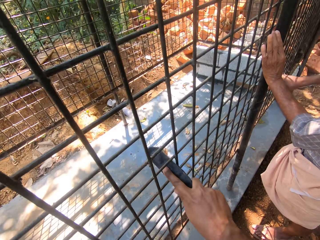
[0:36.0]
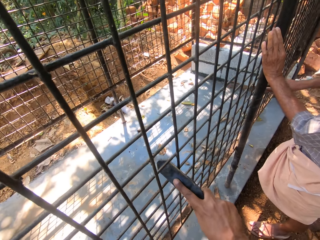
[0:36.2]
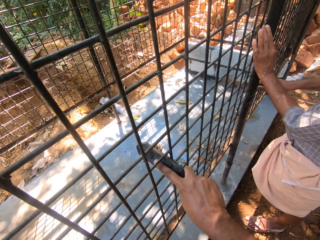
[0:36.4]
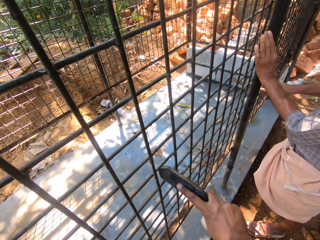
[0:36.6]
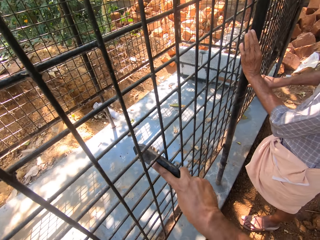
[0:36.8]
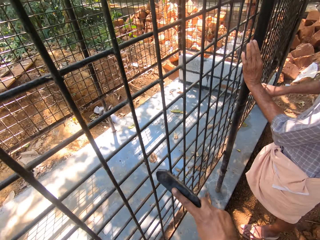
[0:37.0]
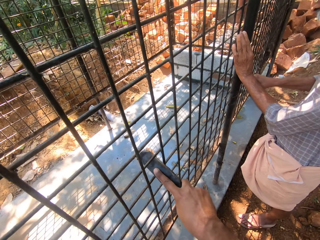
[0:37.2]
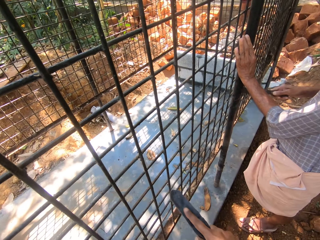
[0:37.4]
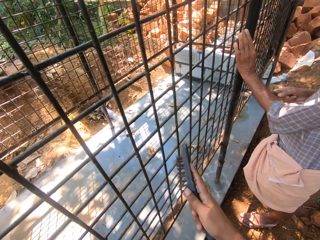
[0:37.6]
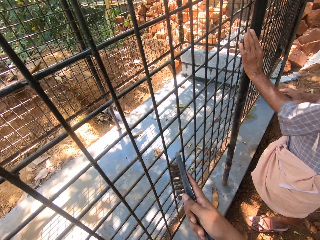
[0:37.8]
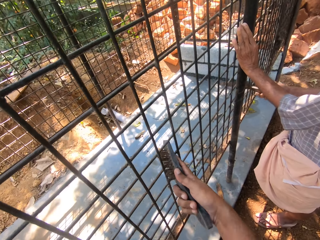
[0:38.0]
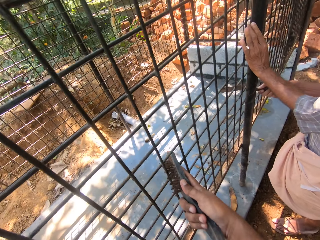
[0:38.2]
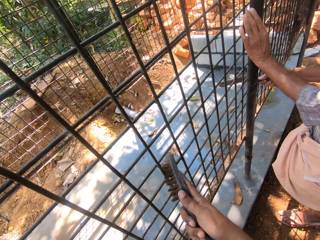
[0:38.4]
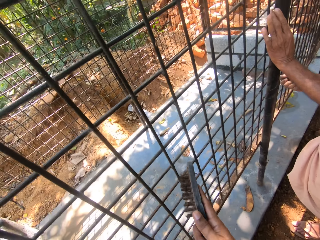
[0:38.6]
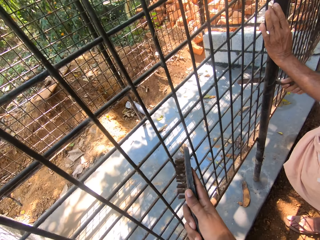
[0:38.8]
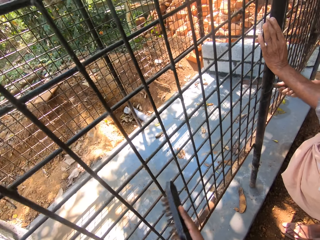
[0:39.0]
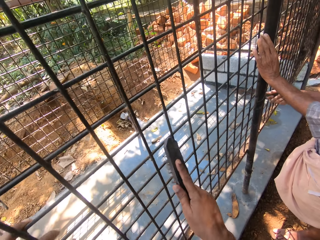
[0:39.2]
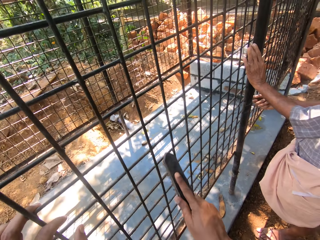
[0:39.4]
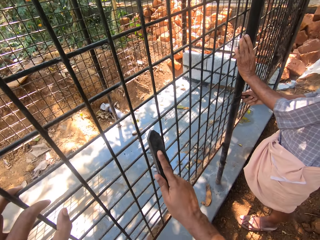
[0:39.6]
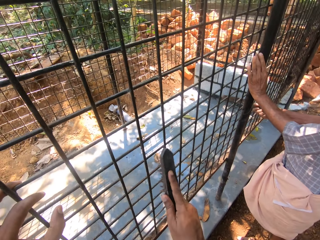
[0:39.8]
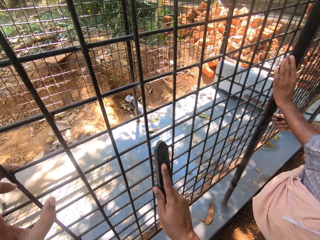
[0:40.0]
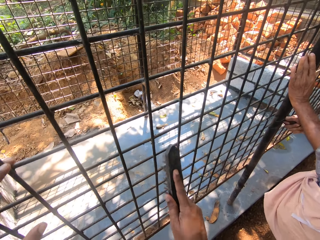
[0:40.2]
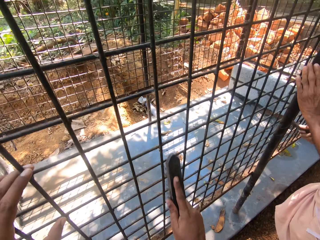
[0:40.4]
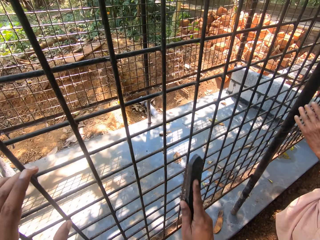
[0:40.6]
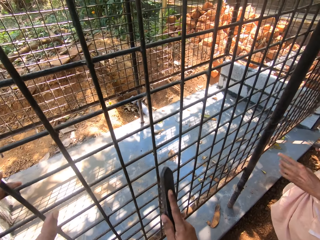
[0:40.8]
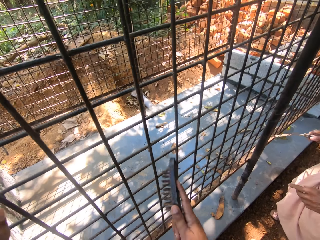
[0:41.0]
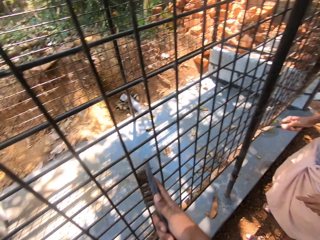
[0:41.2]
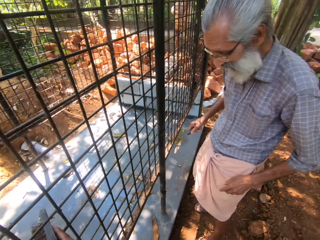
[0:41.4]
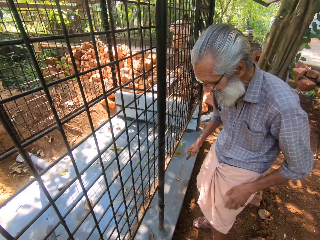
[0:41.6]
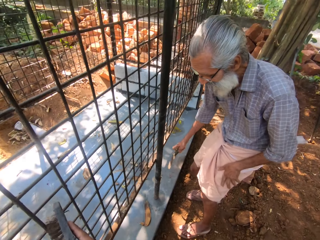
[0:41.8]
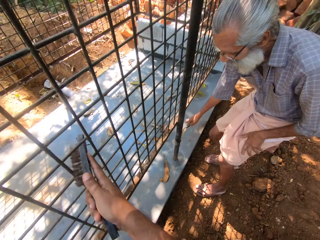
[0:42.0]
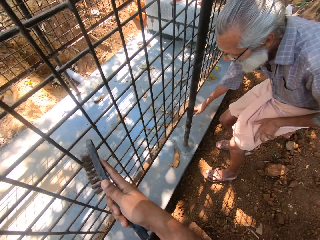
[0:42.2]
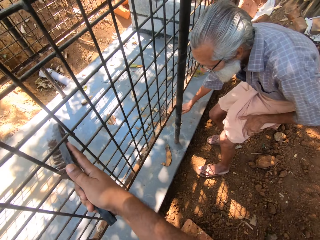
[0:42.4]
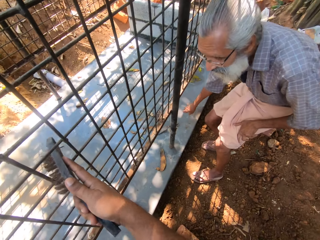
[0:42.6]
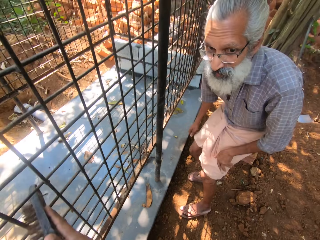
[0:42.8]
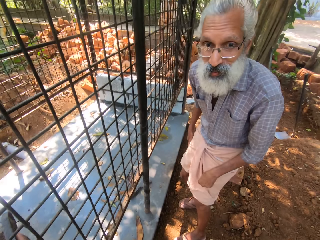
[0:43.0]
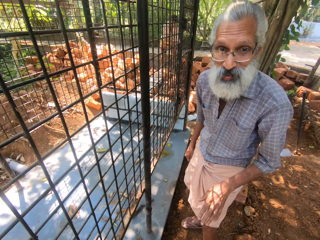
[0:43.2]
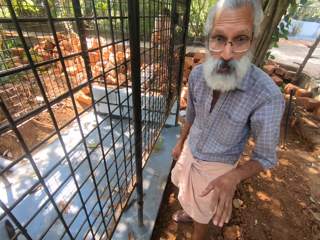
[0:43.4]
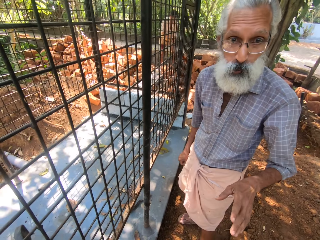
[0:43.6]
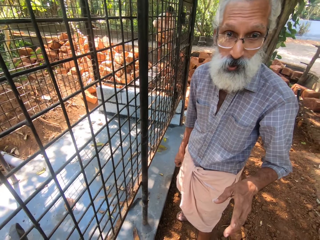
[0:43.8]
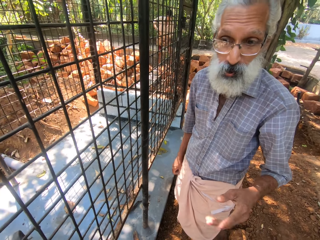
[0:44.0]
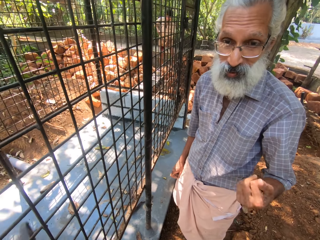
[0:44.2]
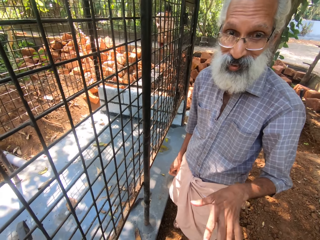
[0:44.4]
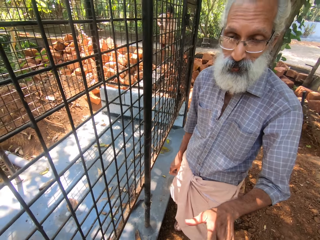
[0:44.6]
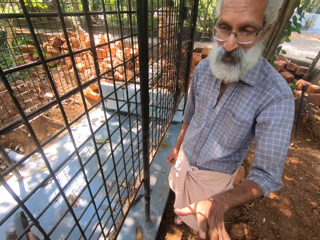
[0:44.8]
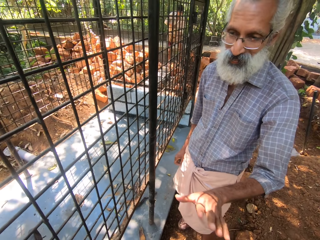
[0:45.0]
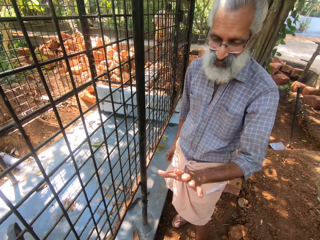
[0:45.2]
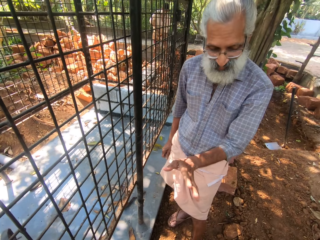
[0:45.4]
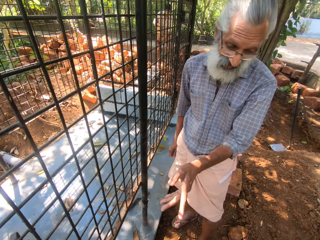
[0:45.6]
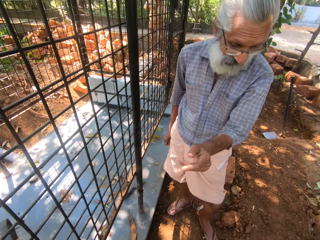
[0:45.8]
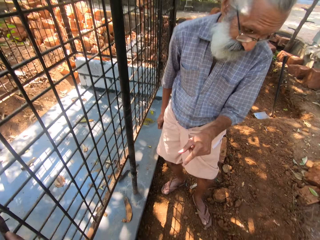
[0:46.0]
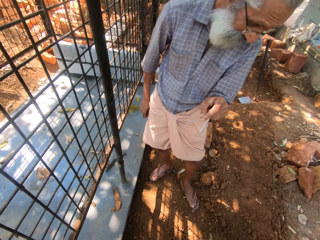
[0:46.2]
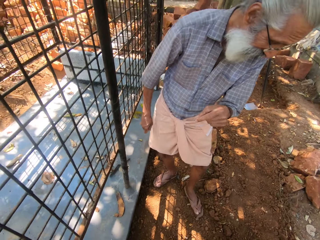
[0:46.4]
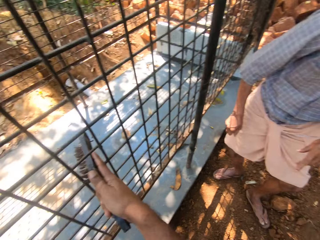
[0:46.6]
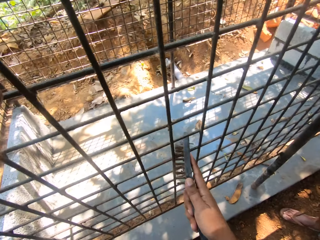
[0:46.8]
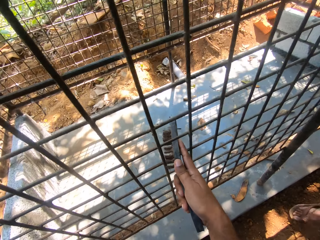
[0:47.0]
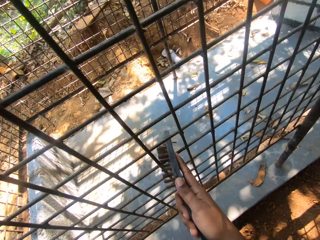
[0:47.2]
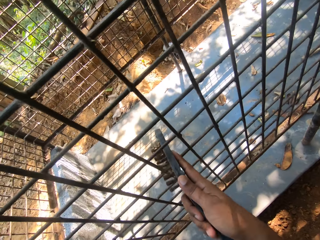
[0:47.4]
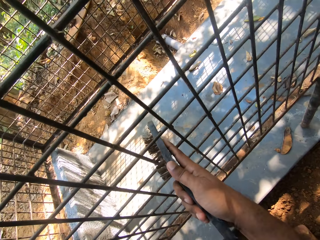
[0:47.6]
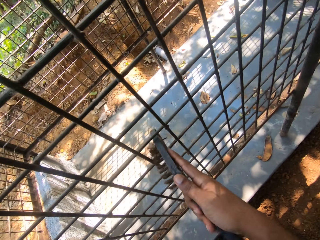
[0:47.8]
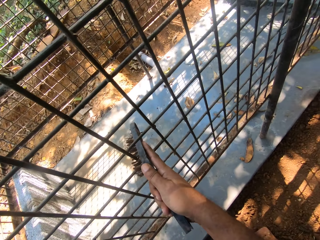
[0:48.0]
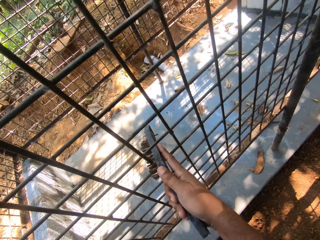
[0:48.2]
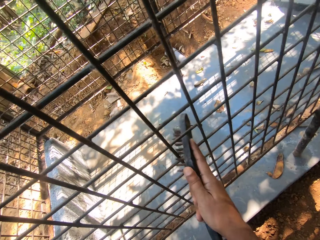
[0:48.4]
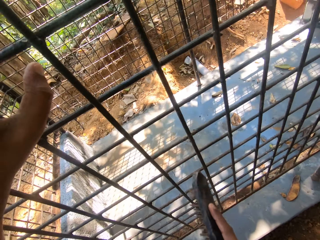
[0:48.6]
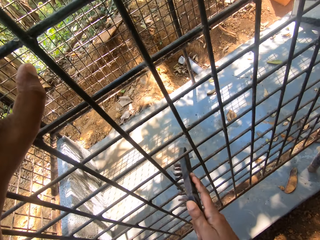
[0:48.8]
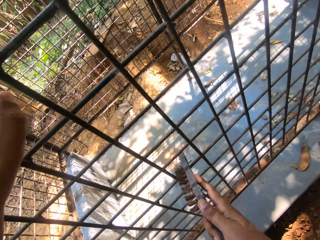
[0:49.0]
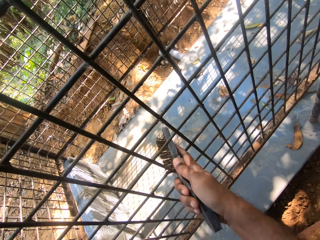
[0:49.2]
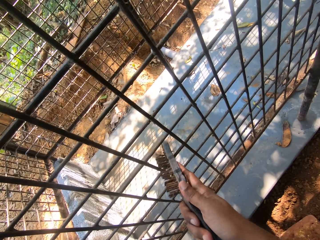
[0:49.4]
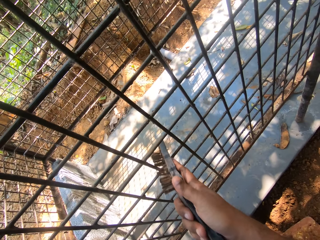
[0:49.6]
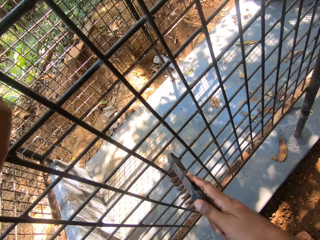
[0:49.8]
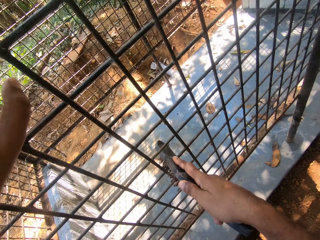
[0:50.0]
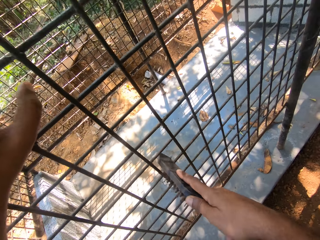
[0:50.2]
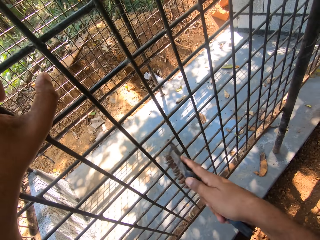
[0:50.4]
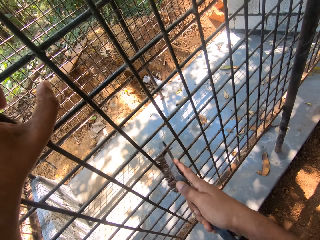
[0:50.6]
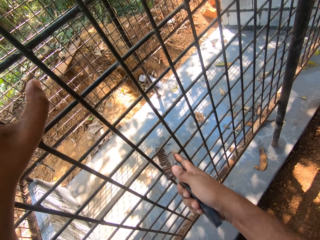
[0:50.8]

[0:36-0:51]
The camera wearer stares at a man. The man bends towards the ground, places the scraper on the floor, stands up, and talks to the camera wearer. The camera wearer interacts with the man. They clean the cage with the hand brush.

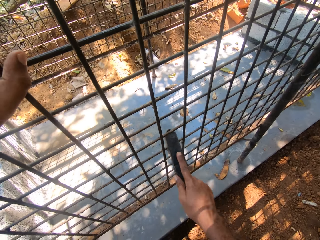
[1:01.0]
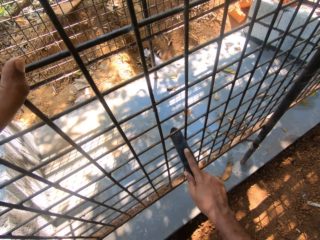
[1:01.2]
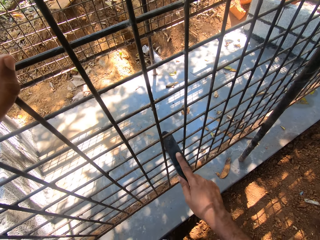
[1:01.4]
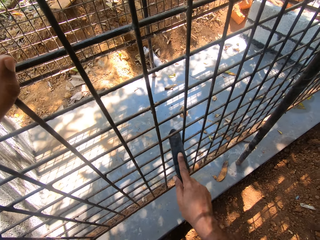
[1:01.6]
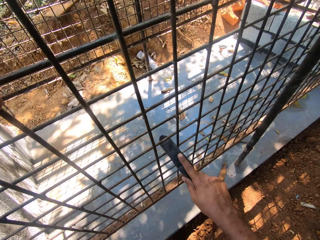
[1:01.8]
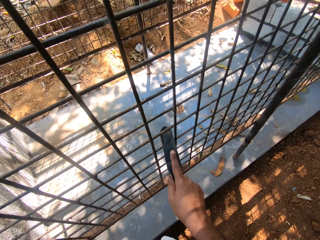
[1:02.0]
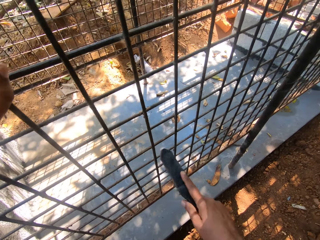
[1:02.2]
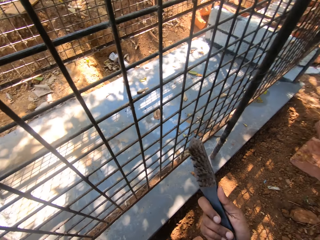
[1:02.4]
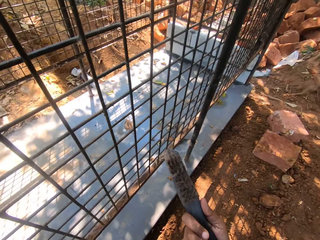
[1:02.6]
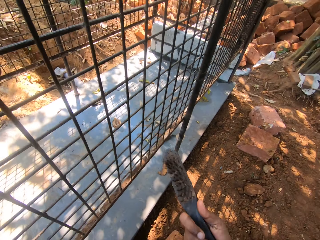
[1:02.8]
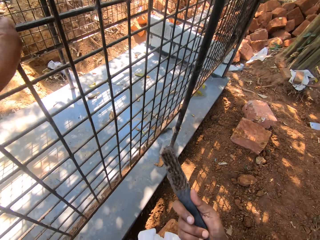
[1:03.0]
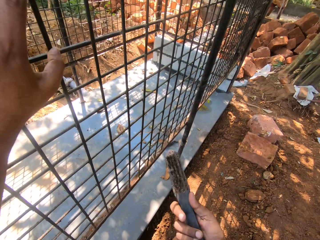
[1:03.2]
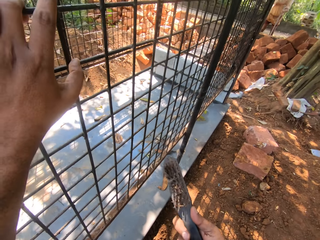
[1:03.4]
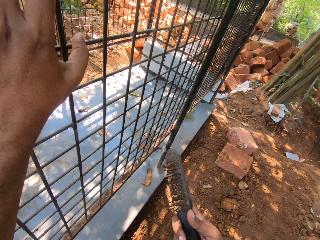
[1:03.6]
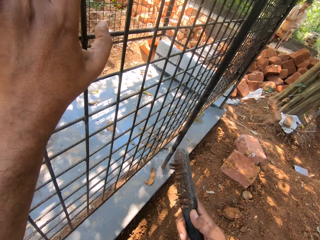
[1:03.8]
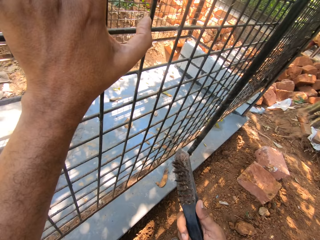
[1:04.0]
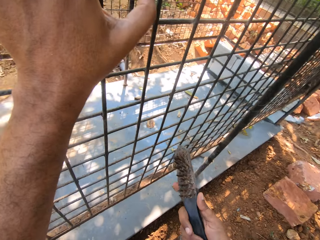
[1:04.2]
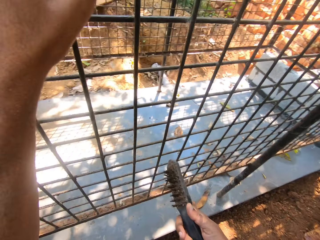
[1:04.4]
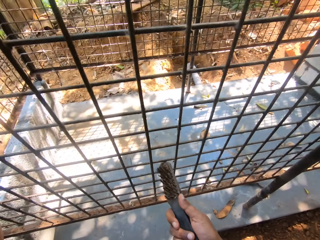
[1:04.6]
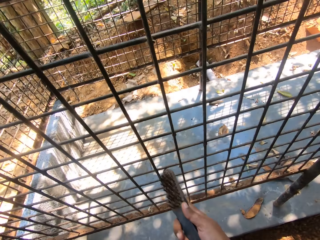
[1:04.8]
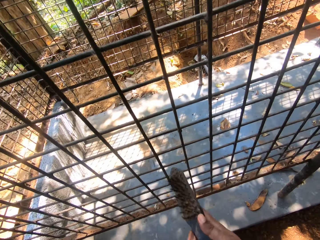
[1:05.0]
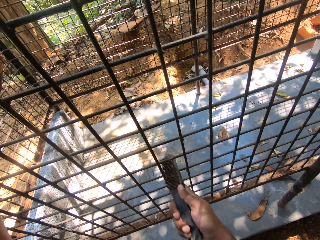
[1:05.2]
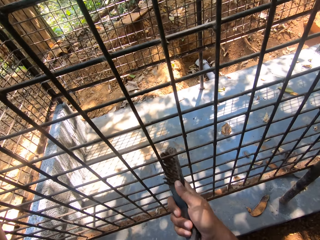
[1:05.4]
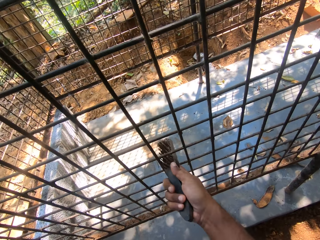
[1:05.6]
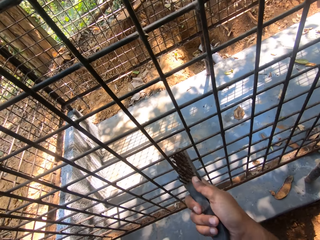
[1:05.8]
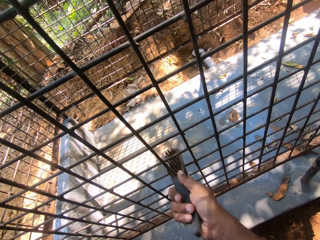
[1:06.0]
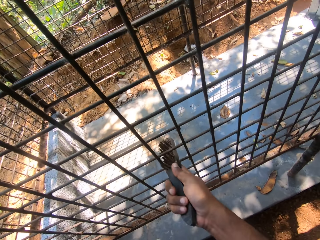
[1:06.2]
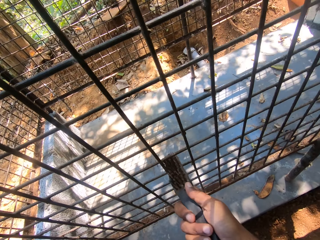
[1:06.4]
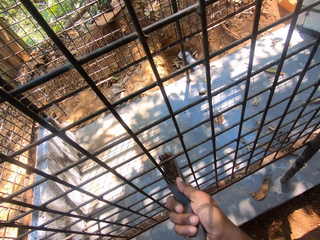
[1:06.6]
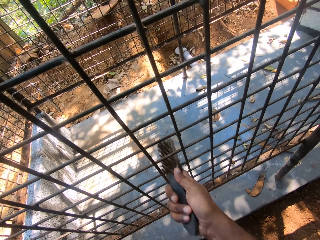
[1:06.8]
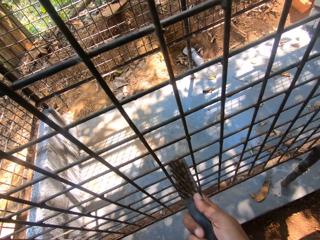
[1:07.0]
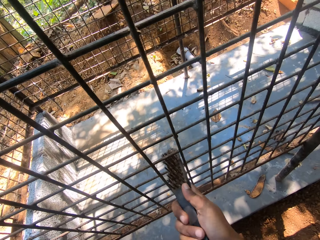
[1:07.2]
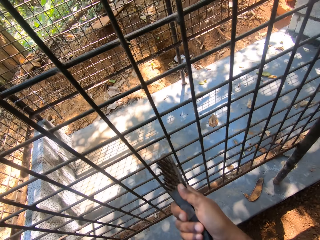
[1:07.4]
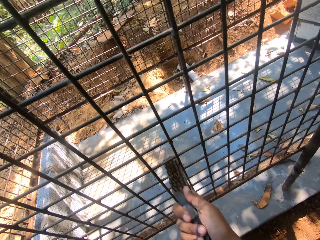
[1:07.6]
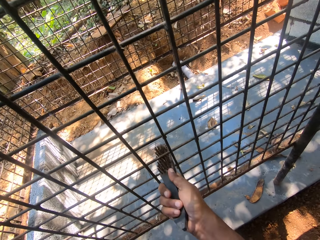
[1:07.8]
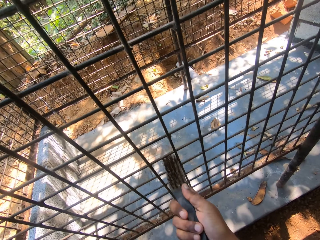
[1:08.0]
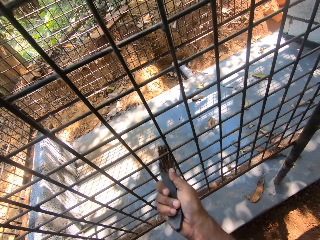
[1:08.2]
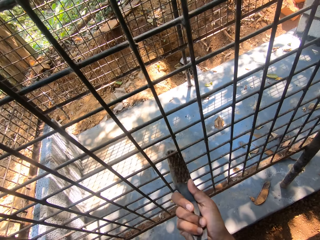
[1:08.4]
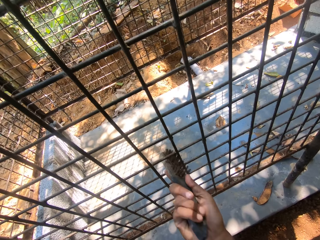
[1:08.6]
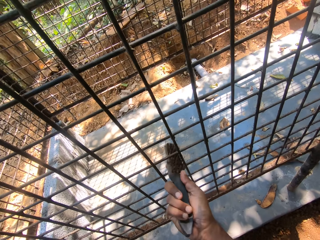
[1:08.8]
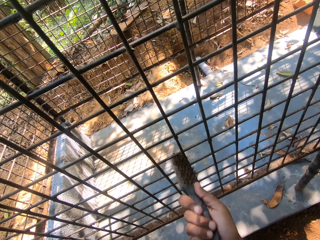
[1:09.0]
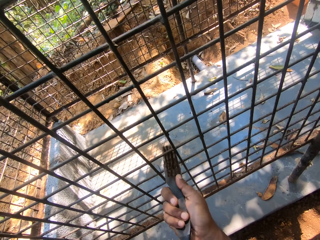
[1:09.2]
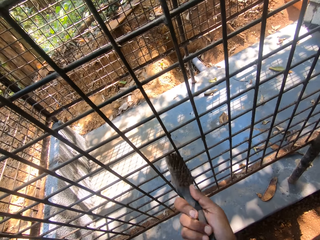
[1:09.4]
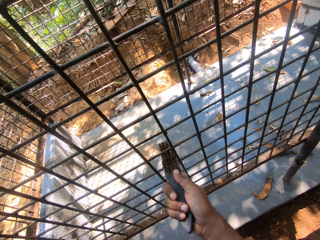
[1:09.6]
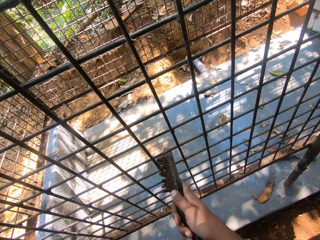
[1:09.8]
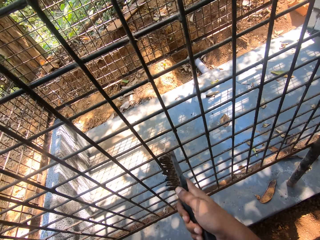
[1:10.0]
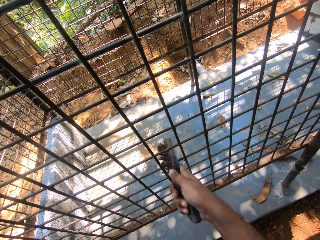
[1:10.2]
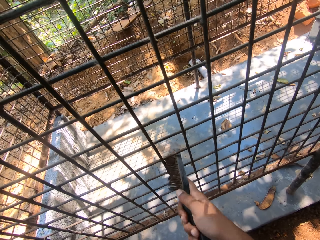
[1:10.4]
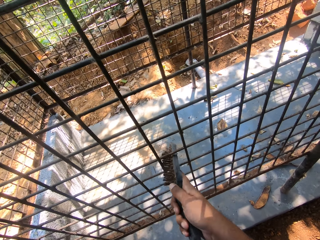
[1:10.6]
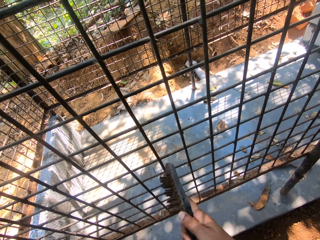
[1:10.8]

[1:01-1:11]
The camera wearer talks to a man. They clean the cage with the hand brush.
